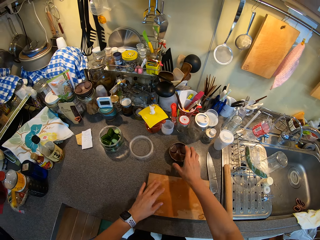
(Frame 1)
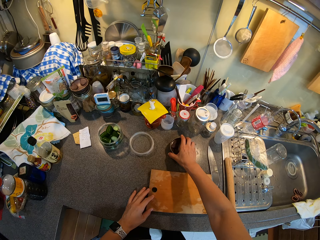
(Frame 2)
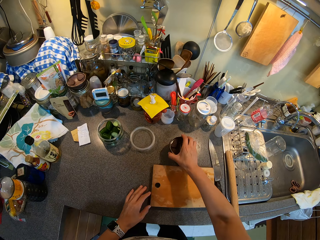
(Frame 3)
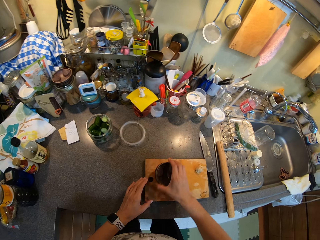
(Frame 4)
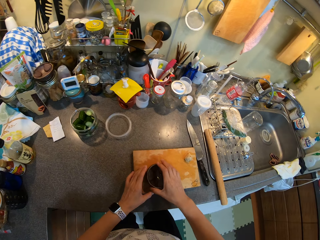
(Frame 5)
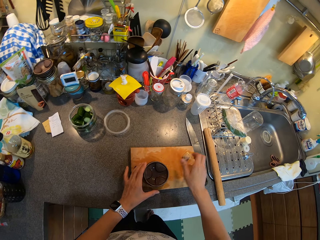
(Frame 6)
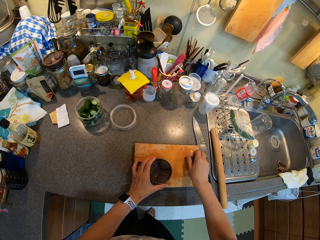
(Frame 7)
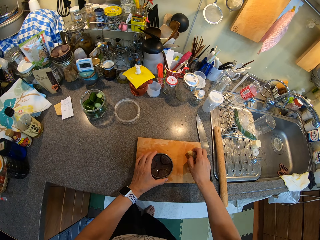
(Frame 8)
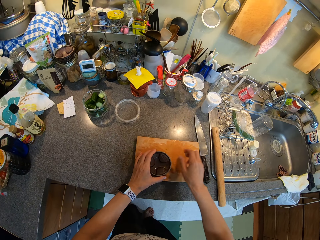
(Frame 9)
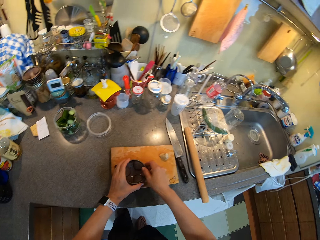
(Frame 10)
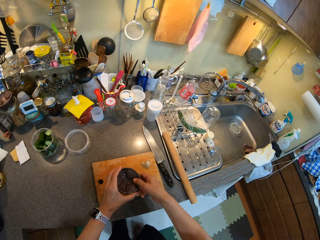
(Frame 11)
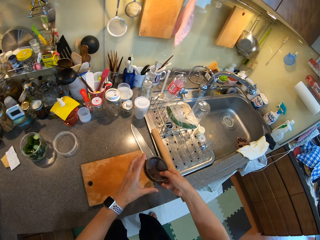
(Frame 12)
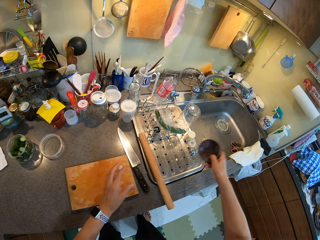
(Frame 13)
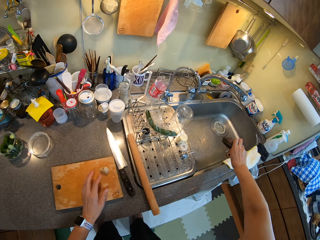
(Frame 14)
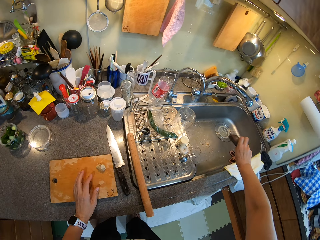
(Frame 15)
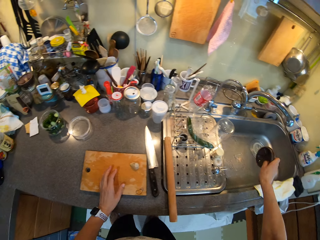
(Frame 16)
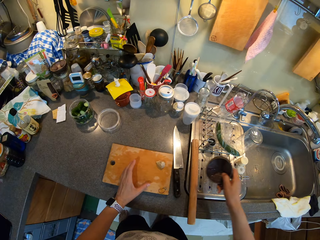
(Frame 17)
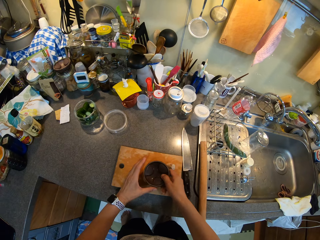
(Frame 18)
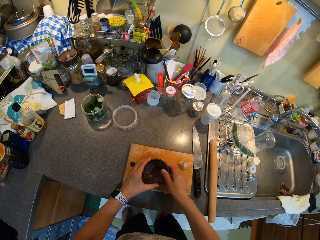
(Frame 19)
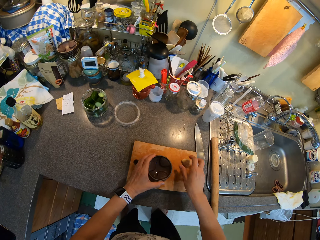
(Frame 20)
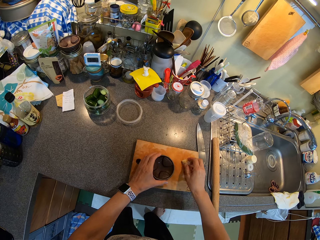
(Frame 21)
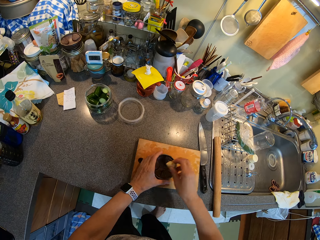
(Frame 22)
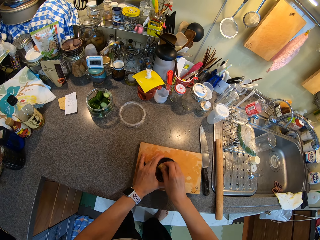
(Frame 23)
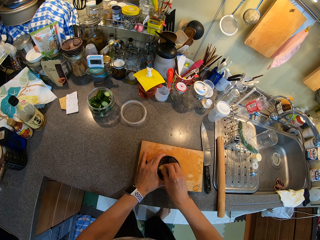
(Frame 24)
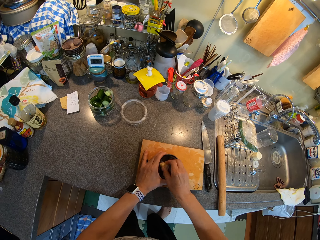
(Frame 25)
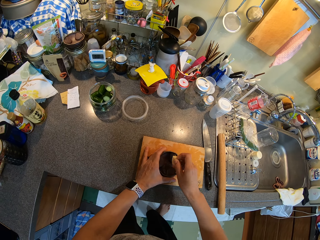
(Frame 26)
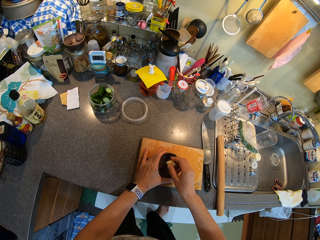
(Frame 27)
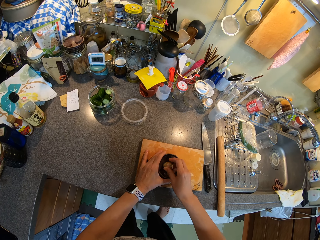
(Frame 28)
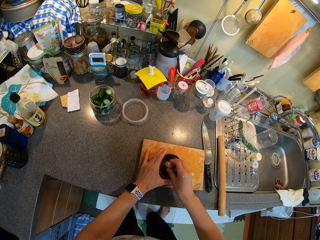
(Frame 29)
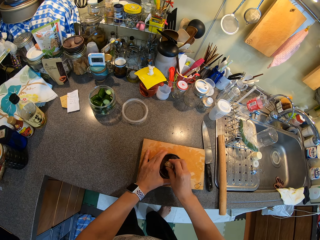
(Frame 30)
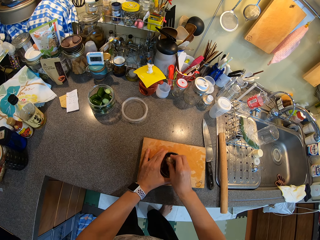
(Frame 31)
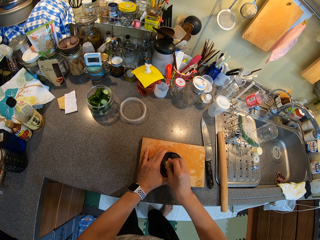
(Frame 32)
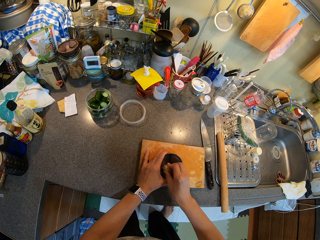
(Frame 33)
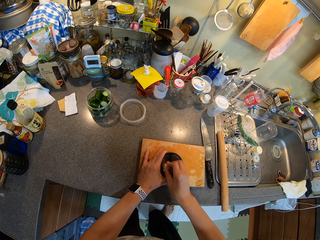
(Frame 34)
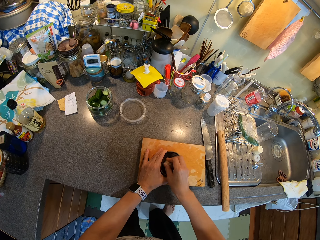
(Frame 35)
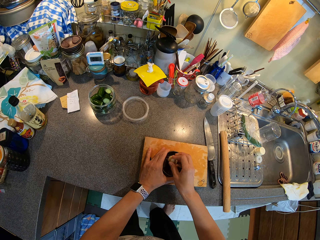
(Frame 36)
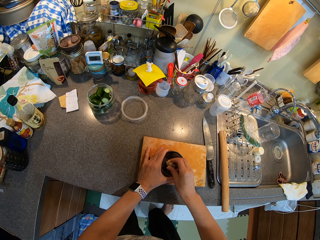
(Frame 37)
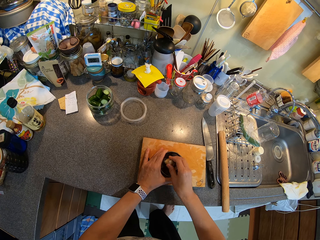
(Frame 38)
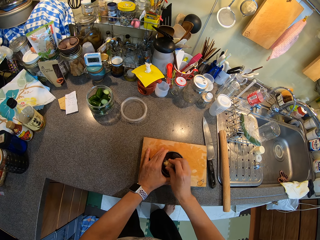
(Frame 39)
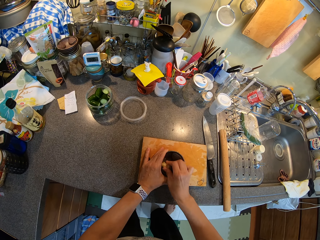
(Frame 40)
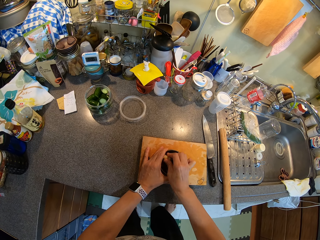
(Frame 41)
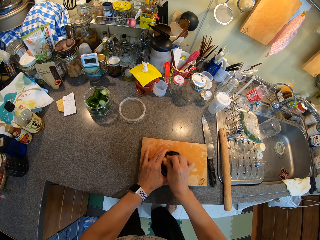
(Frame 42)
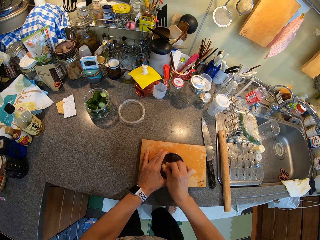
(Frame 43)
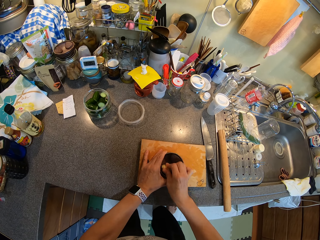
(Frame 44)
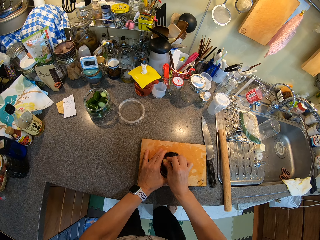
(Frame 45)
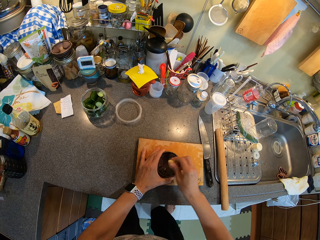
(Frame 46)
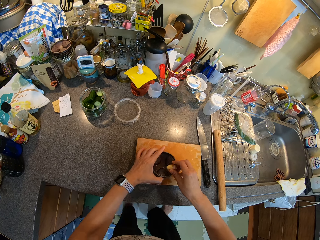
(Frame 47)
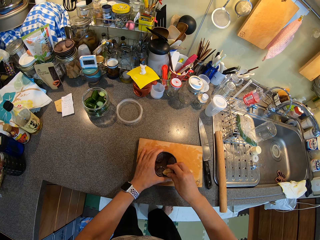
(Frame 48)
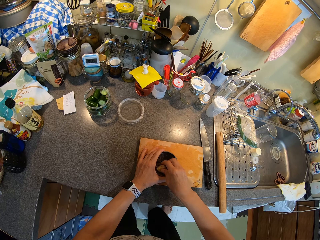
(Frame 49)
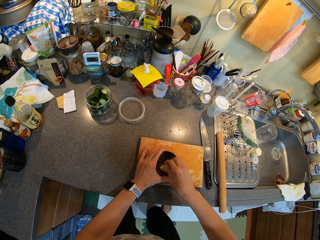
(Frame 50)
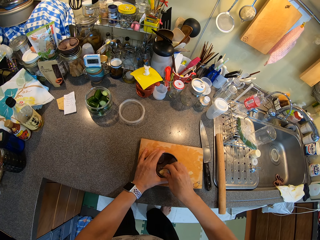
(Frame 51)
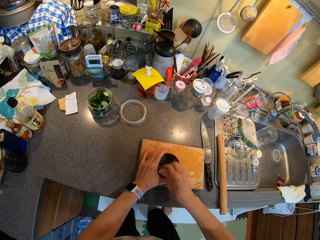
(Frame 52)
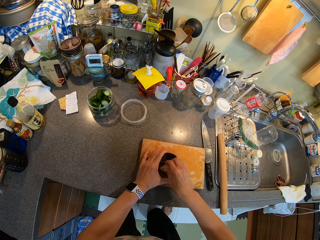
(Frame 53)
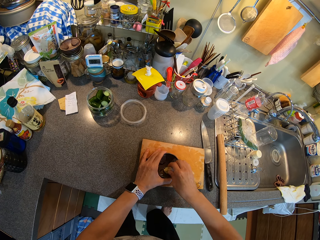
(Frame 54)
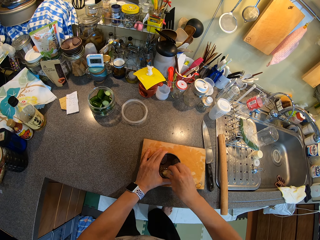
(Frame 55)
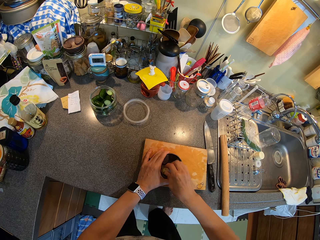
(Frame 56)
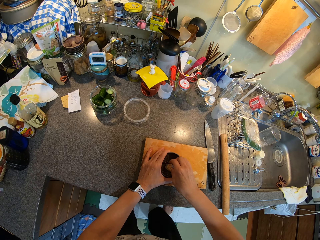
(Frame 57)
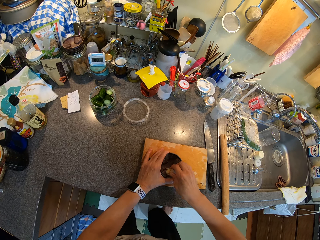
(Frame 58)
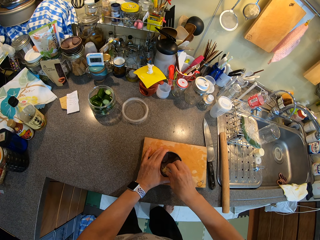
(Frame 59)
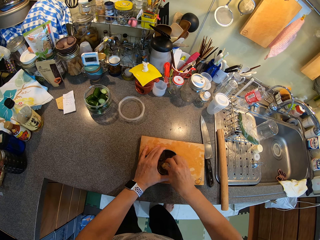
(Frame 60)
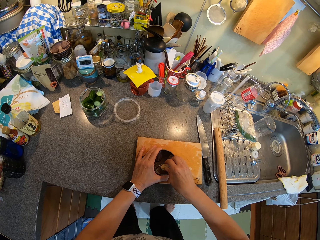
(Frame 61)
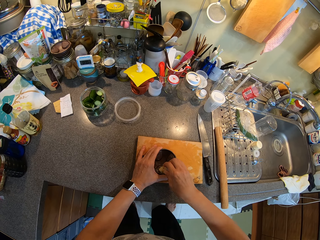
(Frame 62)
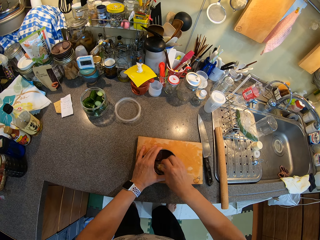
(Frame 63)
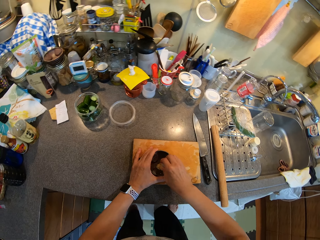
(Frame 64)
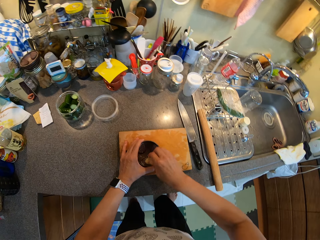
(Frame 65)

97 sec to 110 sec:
The camera wearer picks the bowl. They grate ginger in the bowl on the chopping board.

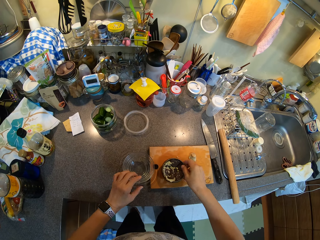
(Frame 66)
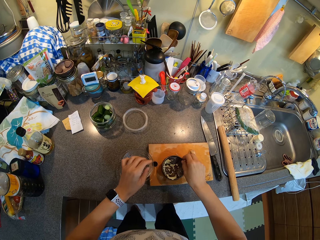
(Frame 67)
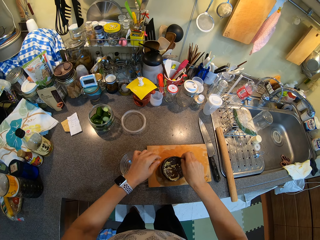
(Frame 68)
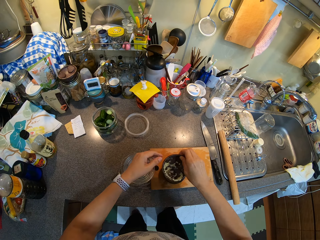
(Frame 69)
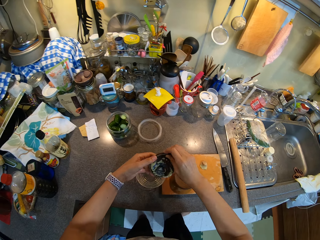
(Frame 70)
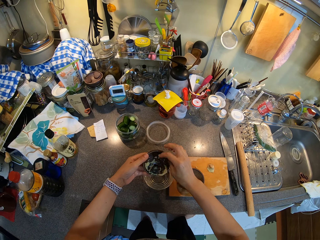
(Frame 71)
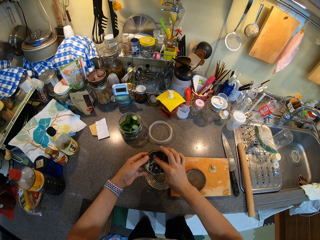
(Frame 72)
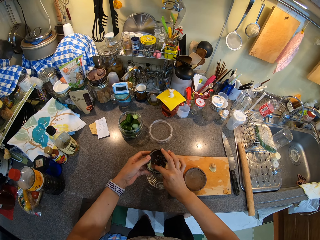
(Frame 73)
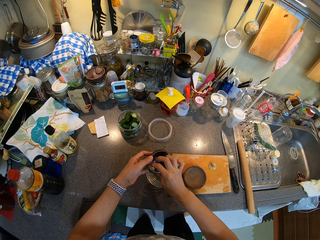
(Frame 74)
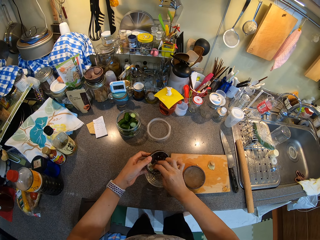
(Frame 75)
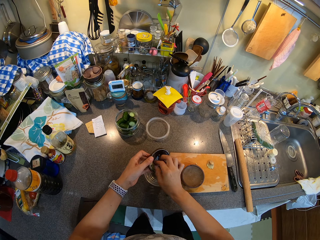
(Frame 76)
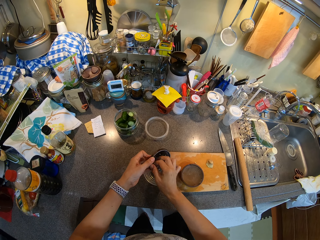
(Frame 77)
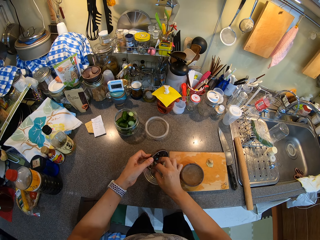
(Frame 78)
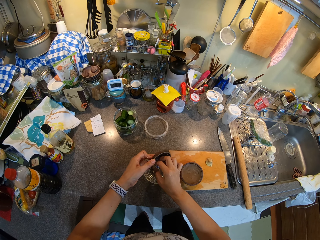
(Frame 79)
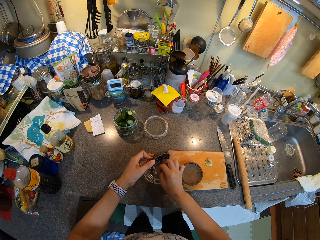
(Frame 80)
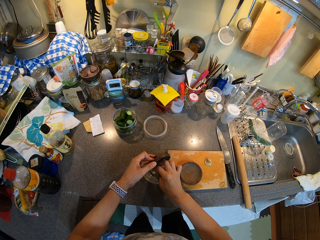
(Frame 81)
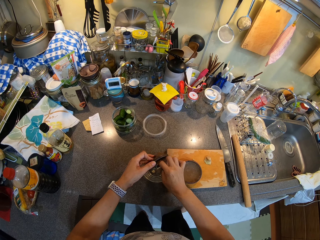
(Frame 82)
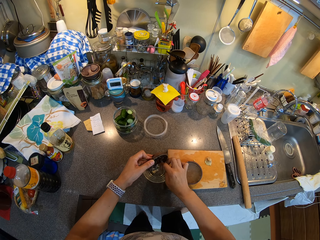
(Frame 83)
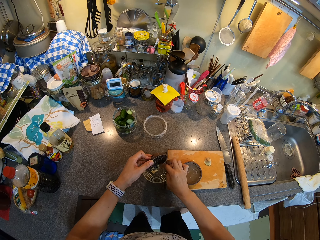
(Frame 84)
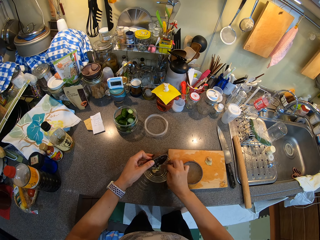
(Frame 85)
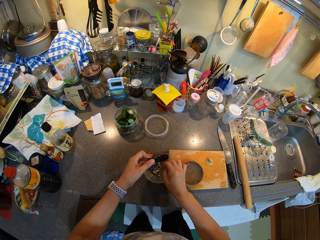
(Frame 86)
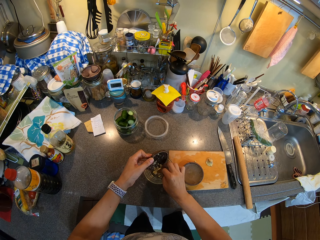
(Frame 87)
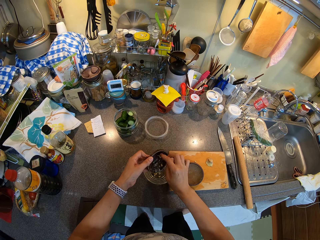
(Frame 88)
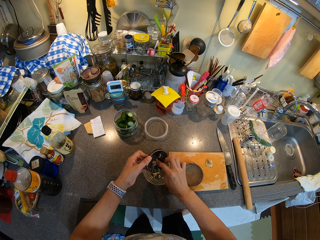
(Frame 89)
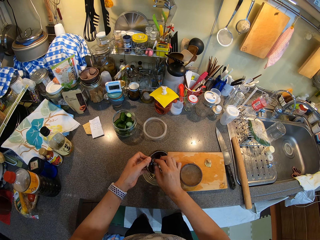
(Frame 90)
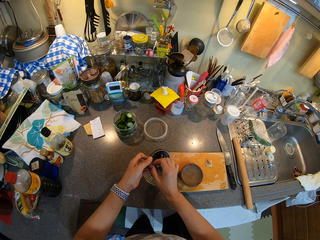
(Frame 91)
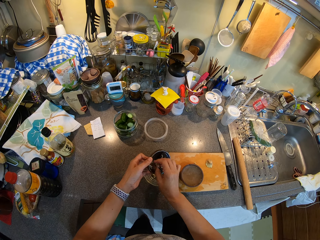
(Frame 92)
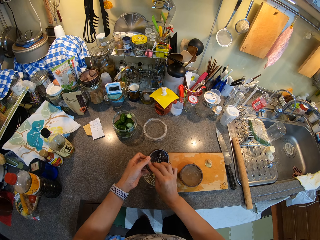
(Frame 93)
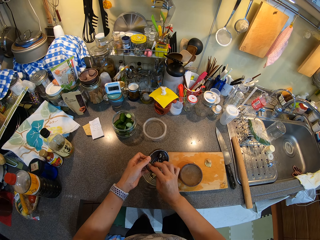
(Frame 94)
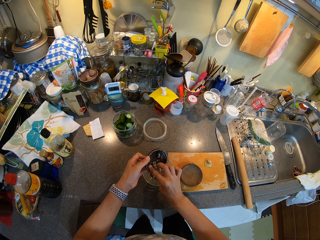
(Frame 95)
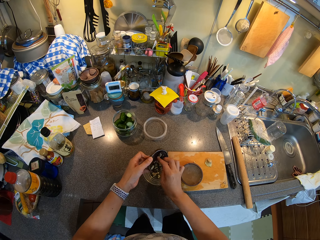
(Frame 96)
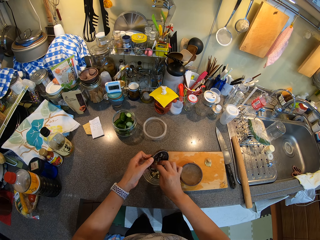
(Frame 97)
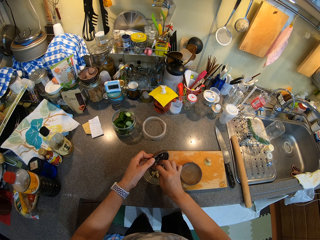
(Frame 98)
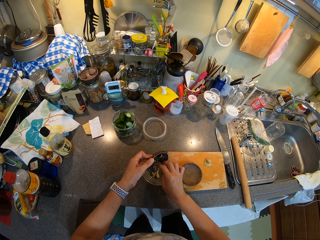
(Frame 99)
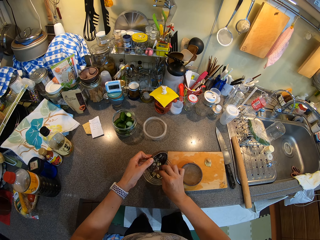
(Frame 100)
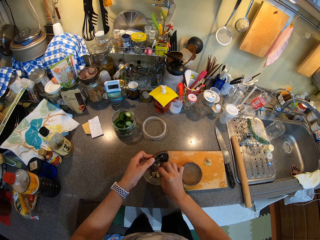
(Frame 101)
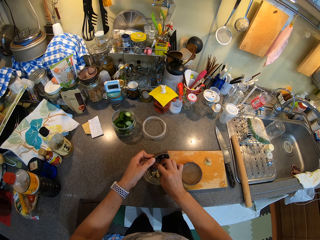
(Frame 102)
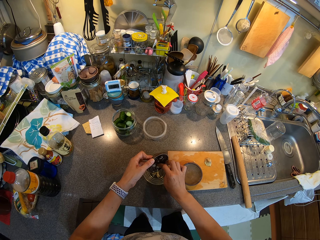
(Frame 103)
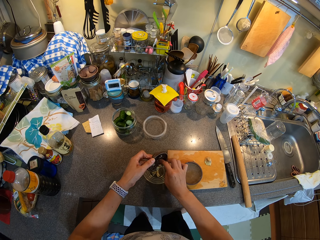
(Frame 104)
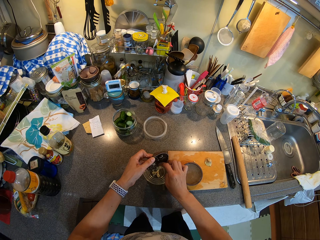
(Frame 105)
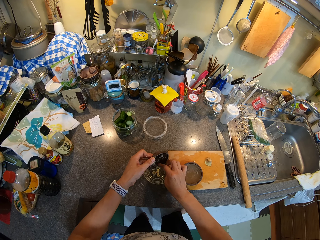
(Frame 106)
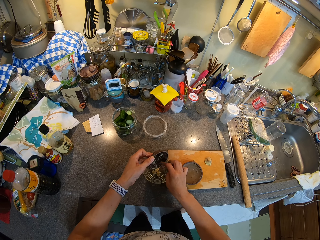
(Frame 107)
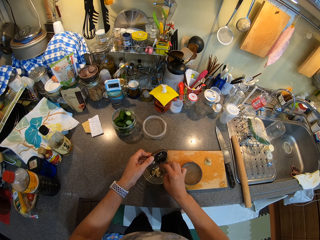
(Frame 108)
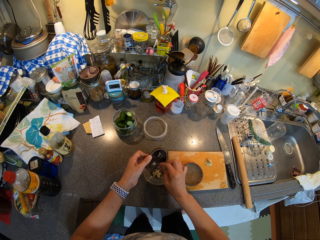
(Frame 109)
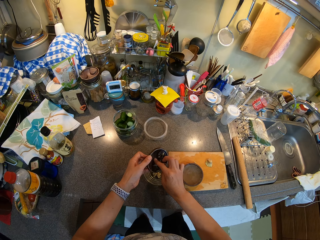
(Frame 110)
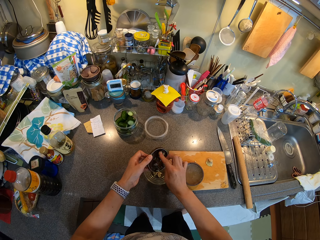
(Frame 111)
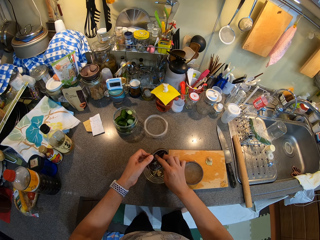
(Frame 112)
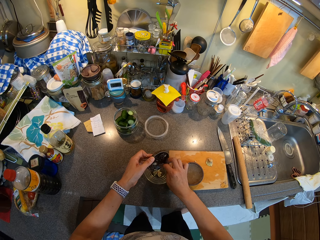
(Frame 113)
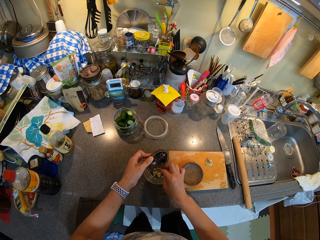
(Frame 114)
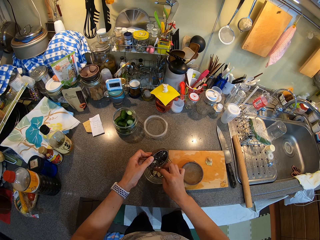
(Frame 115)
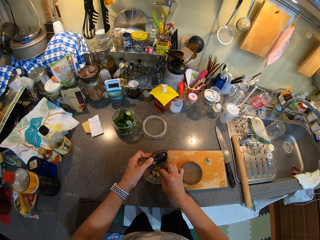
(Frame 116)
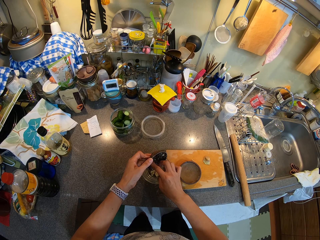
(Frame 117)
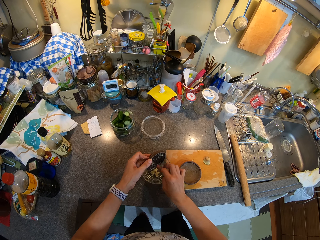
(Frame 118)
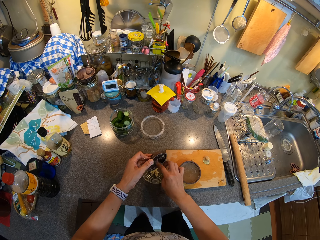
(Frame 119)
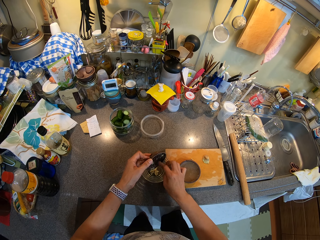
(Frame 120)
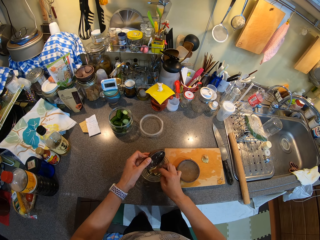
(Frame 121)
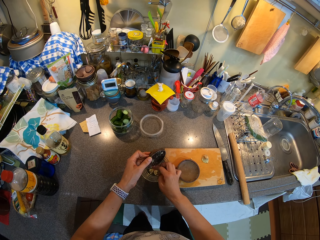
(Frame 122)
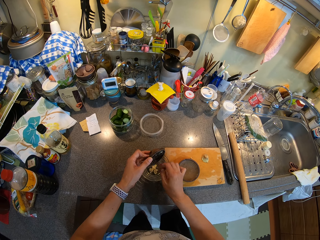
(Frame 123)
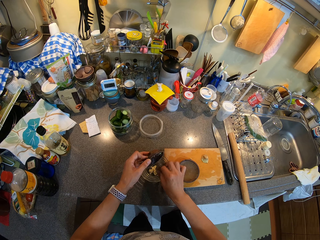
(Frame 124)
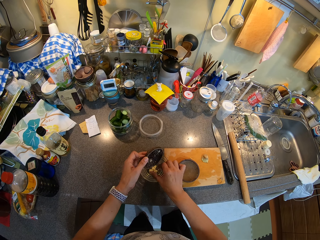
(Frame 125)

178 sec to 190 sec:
The camera wearer transfers ginger to the bowl. They are putting the ginger on a cup.
